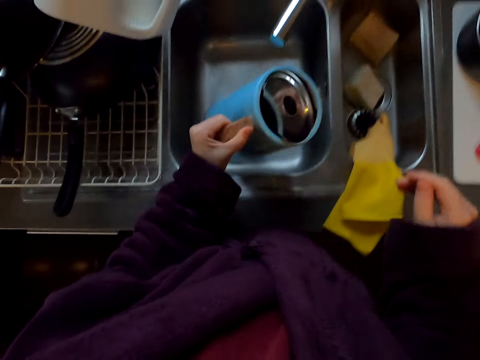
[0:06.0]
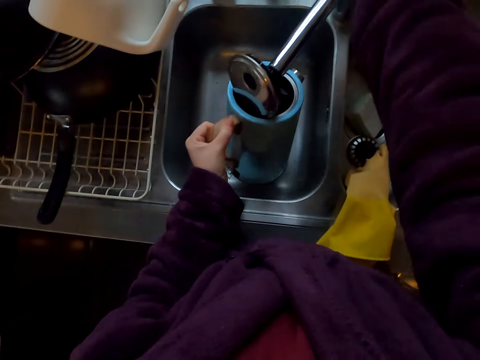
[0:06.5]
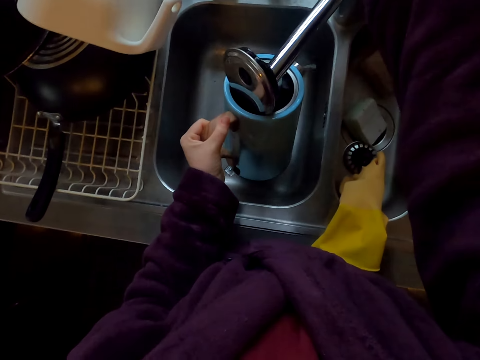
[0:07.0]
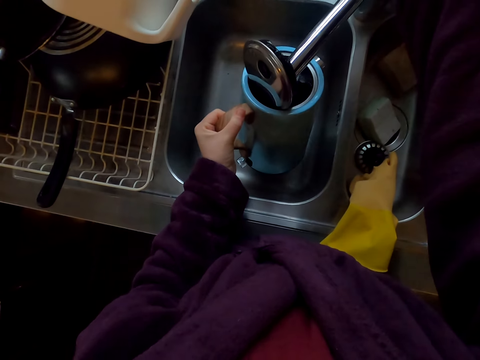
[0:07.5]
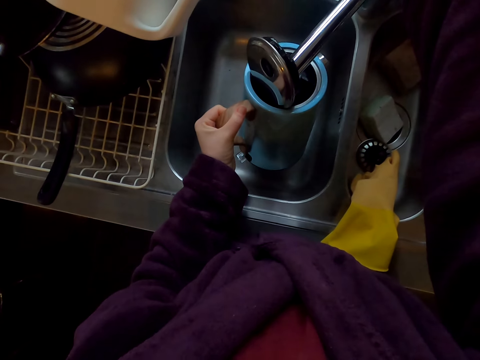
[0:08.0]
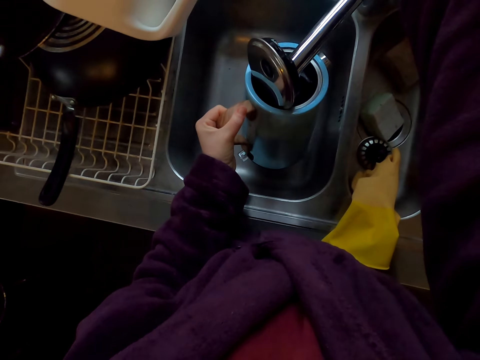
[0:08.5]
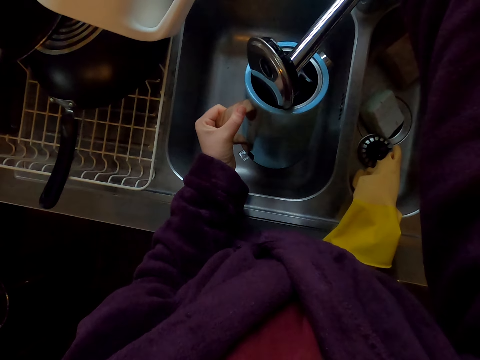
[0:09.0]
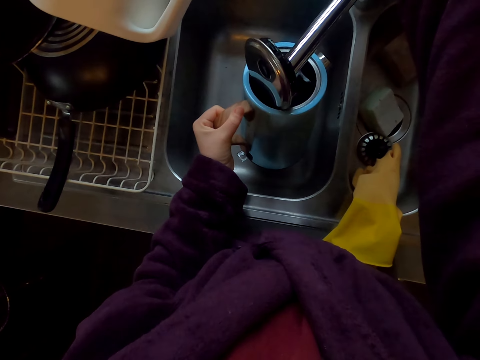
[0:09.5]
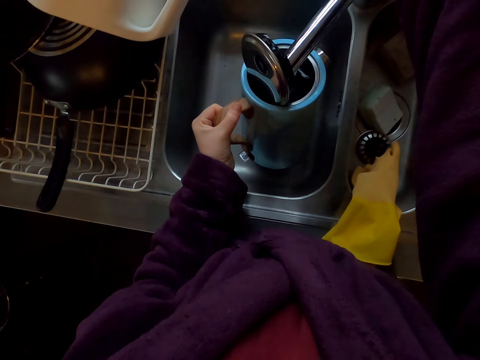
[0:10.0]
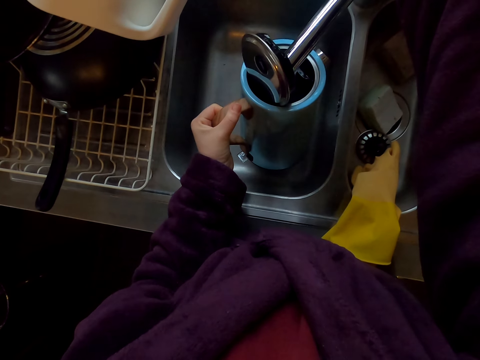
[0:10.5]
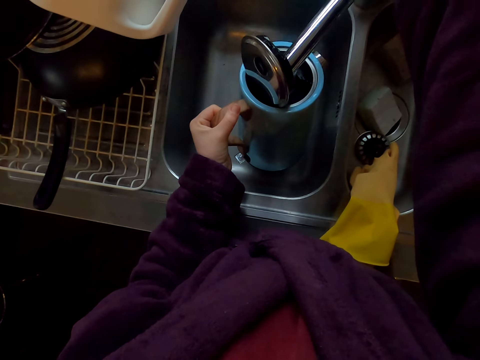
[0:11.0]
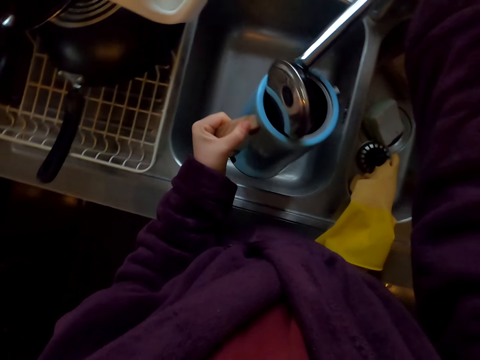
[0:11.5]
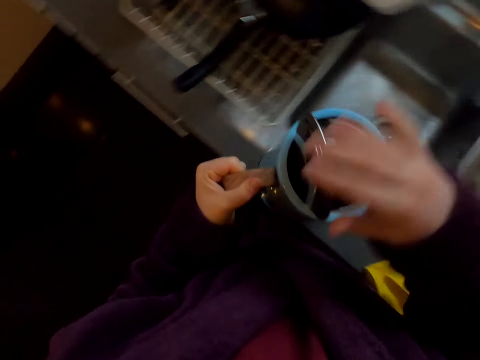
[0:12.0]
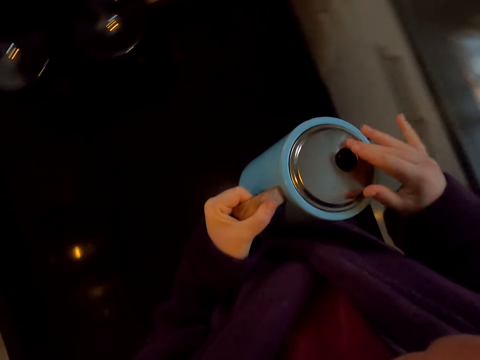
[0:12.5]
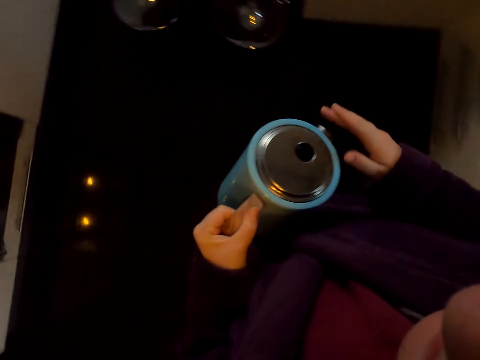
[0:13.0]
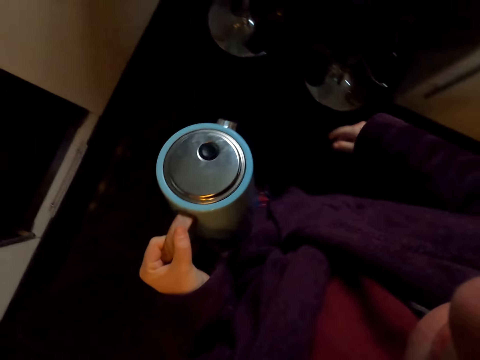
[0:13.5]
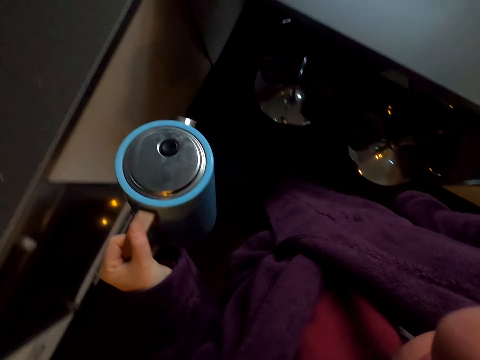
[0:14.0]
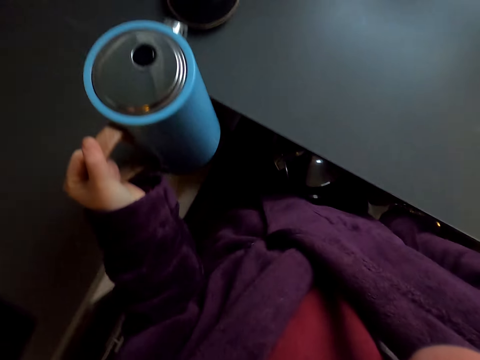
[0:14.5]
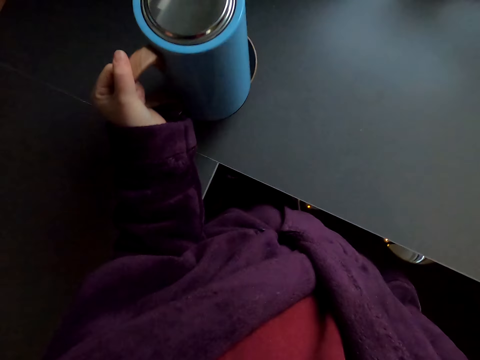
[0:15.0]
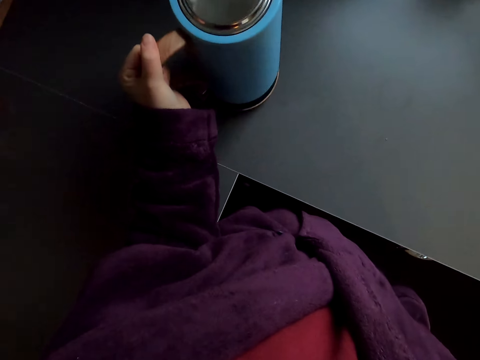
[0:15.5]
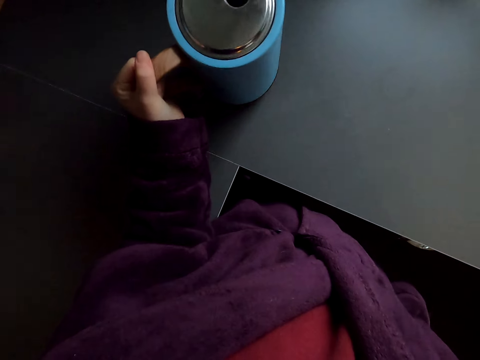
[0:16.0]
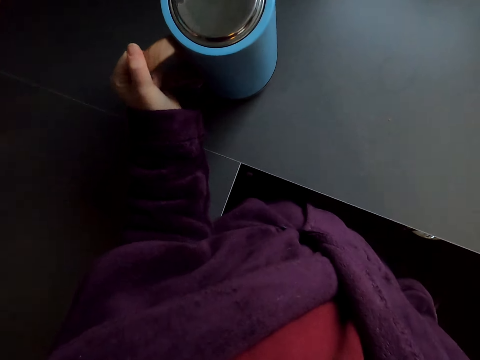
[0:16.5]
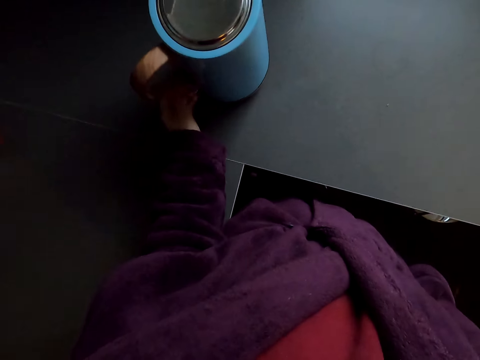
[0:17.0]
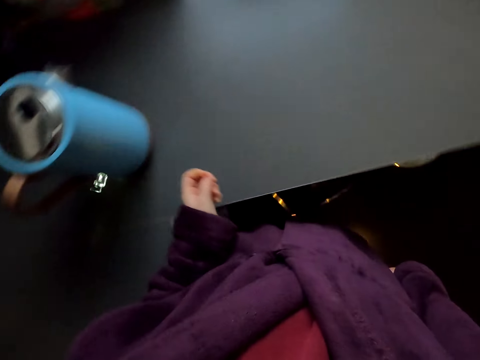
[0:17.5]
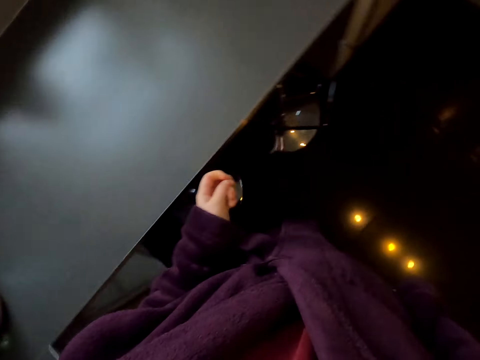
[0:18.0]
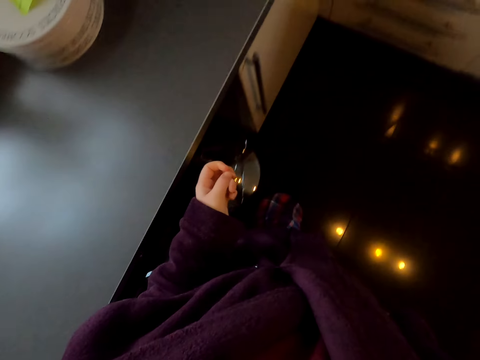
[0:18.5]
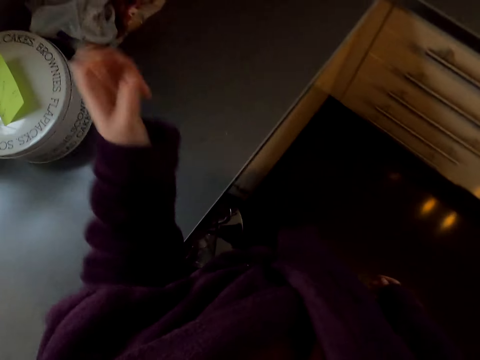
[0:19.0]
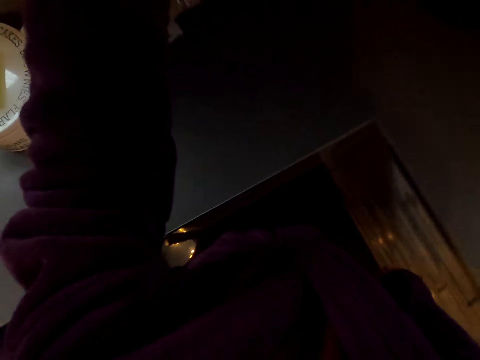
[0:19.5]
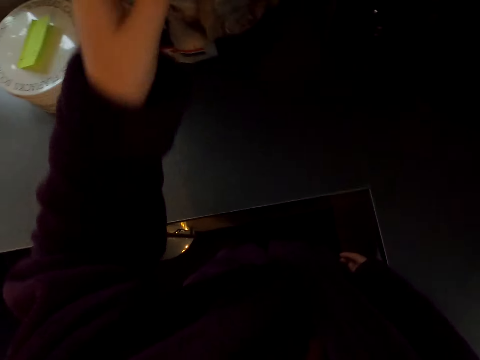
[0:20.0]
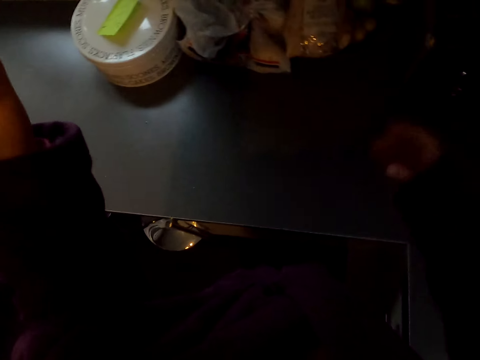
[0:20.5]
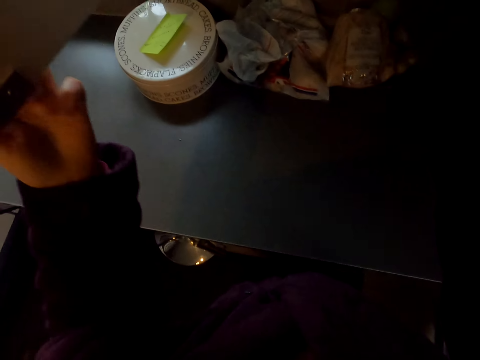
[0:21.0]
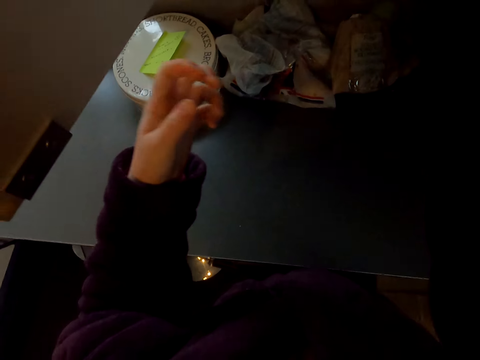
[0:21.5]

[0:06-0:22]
The camera wearer opens the water tap. They put water into the kettle or kettle heater. They close the water tap and close the kettle heater. They put the kettle heater on the table. They connect the kettle to the power base. They put on the kettle heater. They open a cabinet. They pick something.

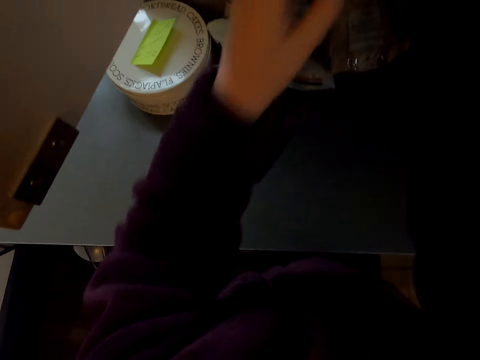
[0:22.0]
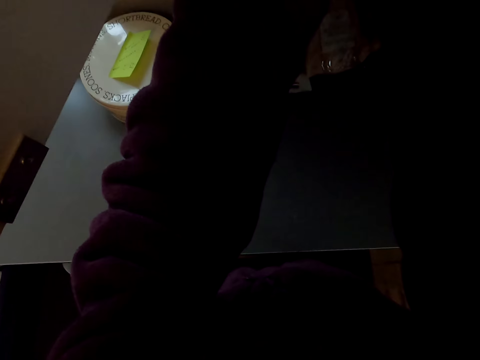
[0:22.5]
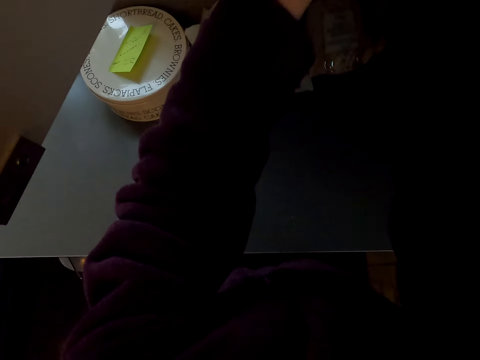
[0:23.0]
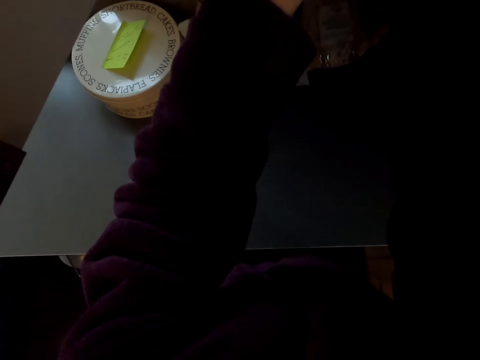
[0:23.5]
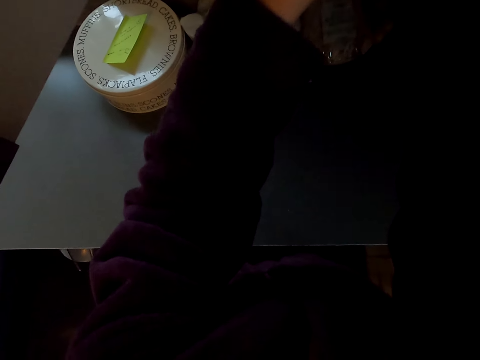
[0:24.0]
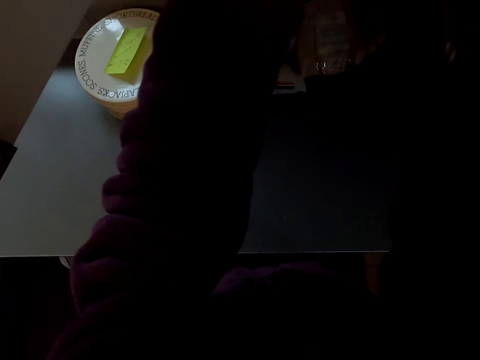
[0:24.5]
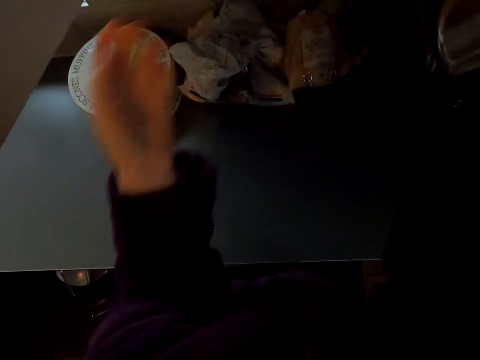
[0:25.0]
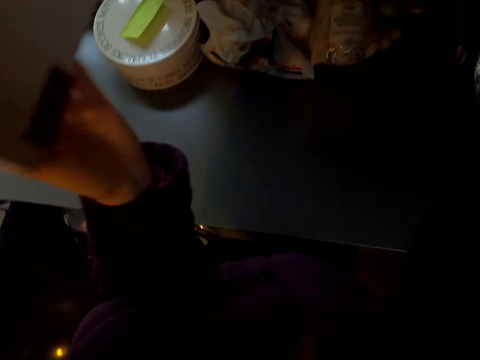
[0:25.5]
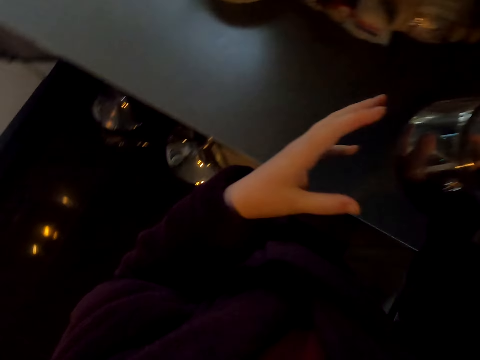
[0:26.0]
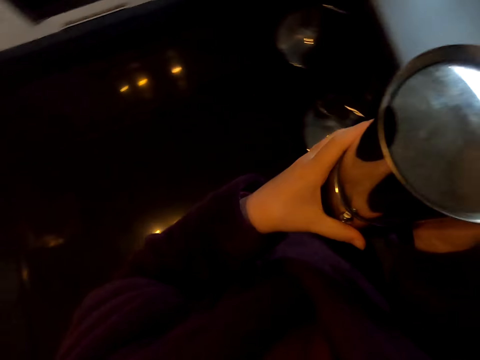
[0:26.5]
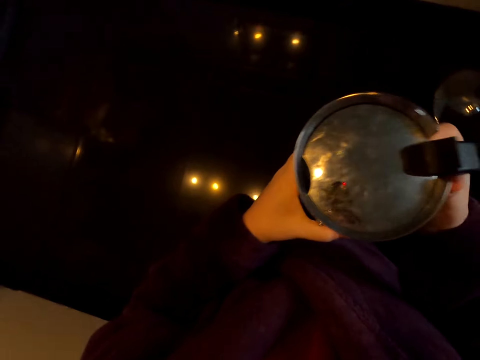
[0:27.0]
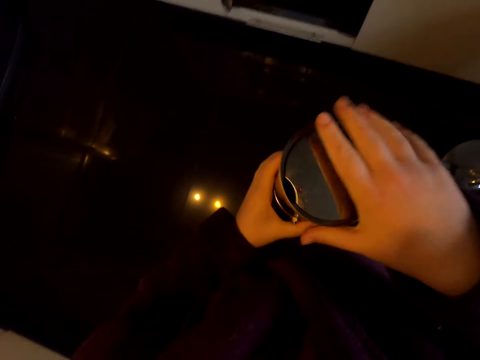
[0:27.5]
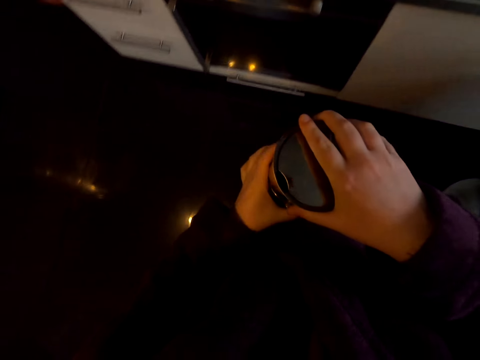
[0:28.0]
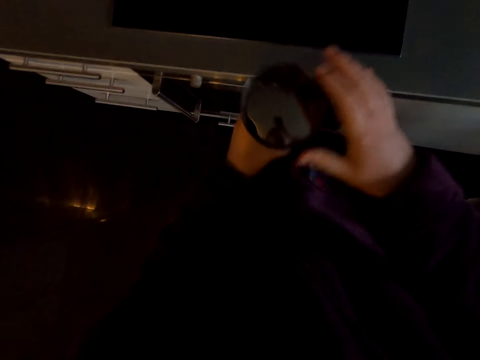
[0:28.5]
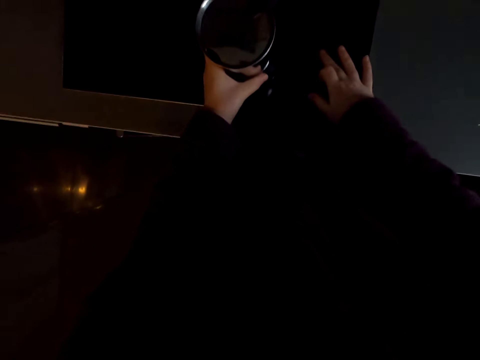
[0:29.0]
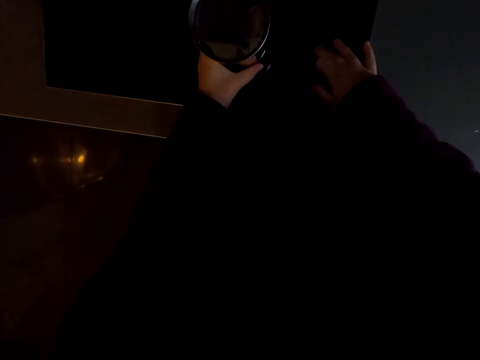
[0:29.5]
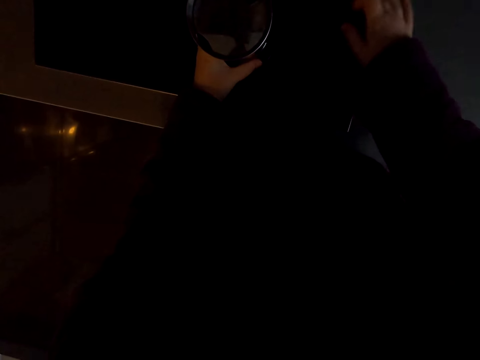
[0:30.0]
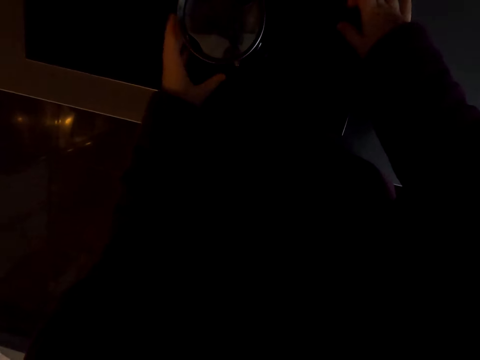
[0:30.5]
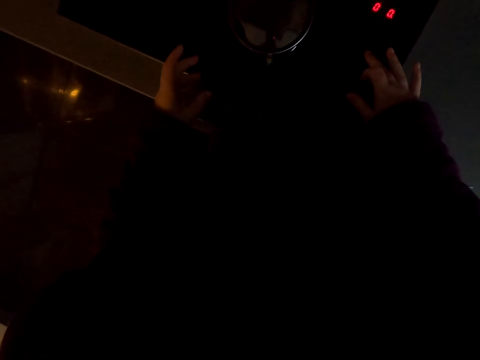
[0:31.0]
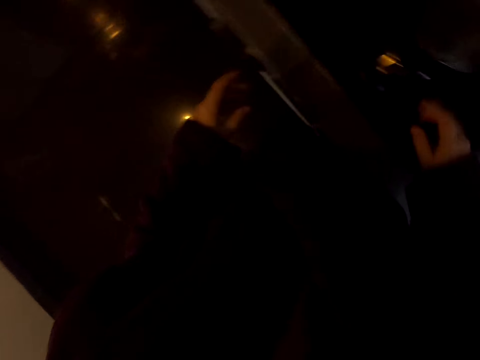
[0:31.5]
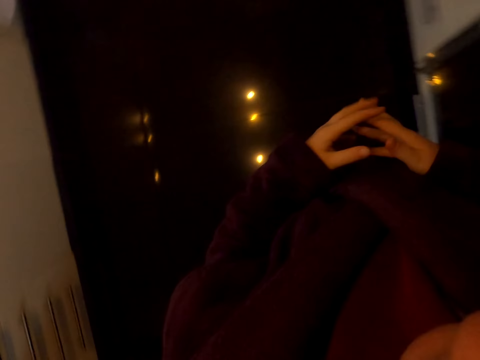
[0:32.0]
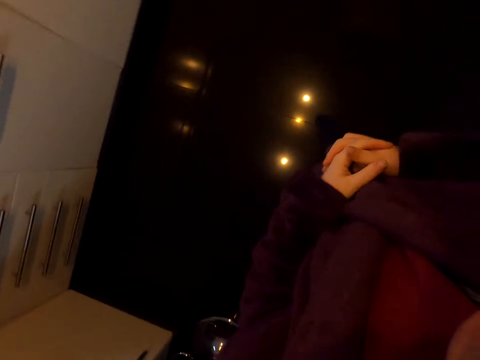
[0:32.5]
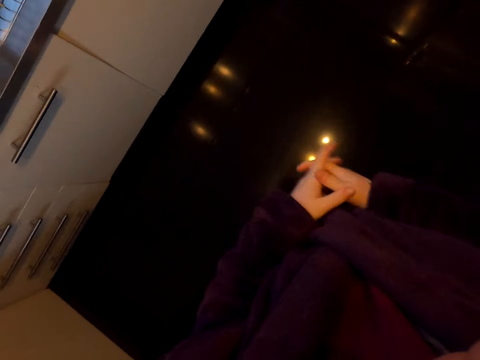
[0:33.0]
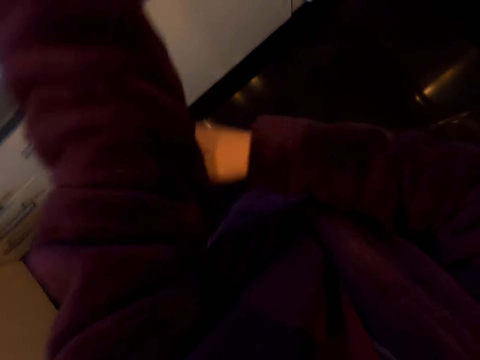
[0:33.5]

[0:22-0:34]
The camera wearer picks a tea pot. They pick something. They place the tea pot on a stove.
